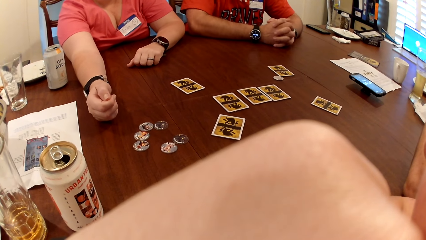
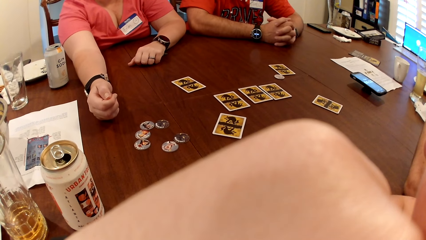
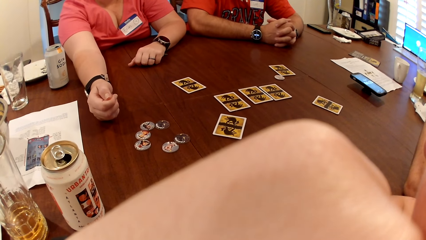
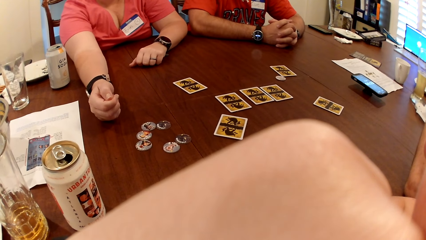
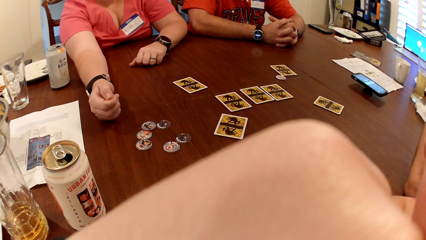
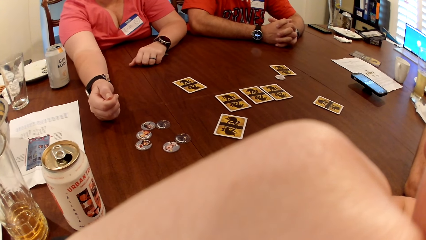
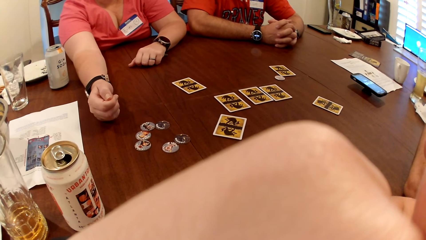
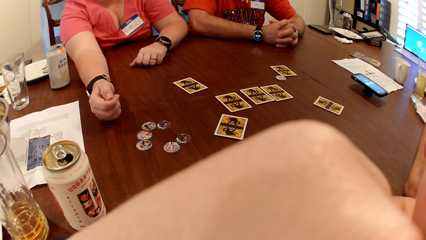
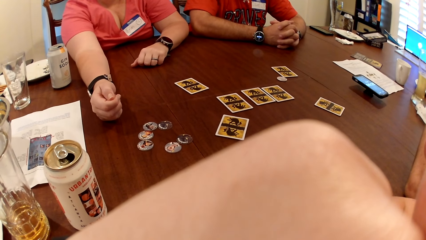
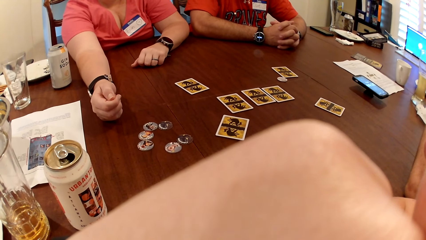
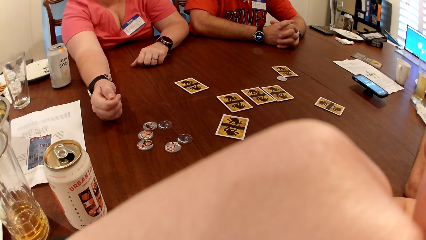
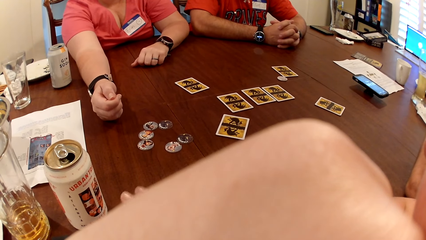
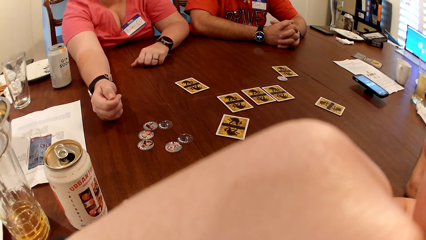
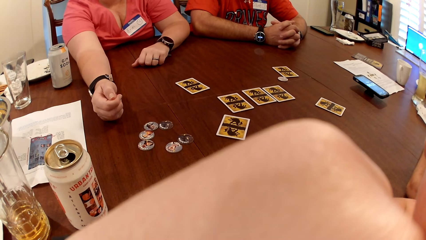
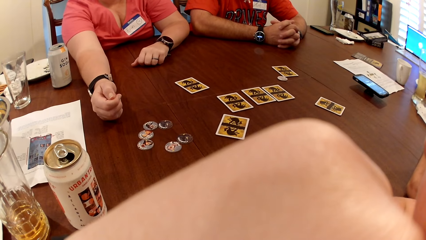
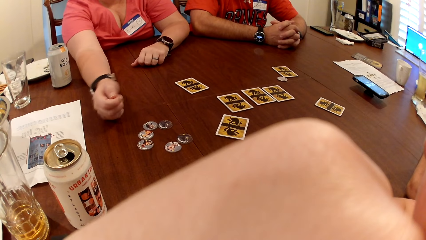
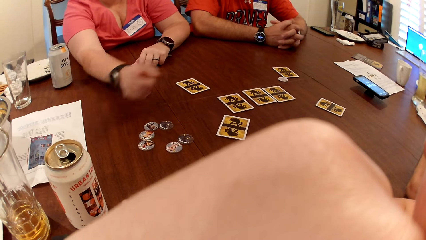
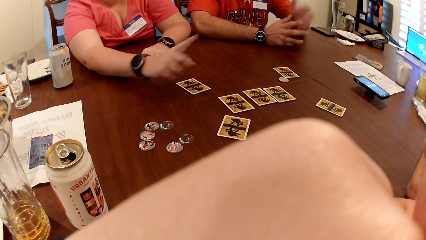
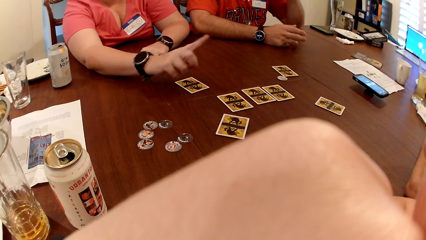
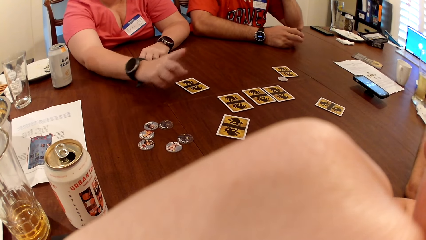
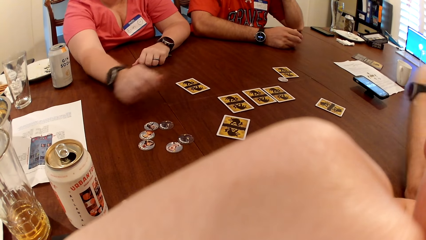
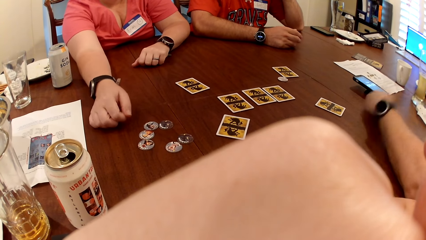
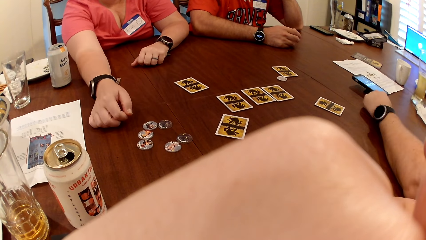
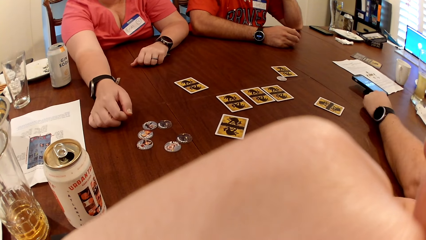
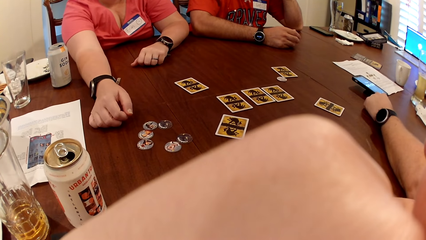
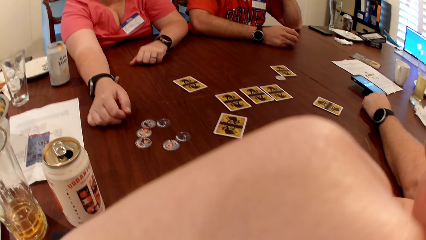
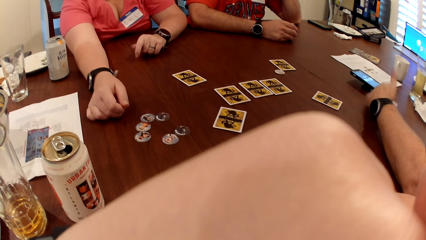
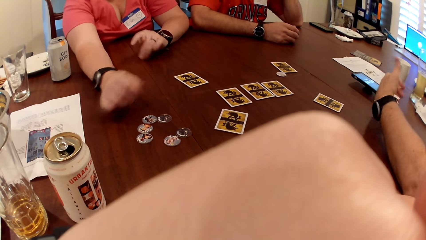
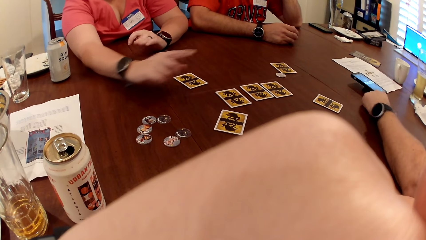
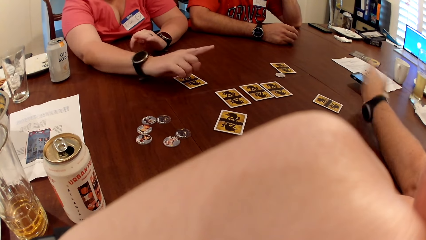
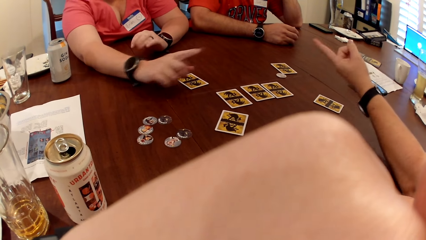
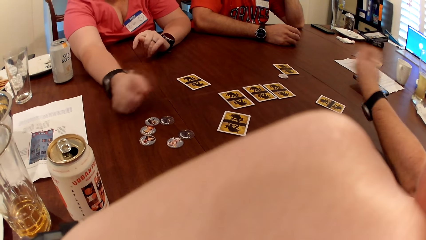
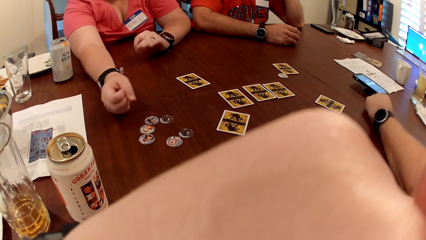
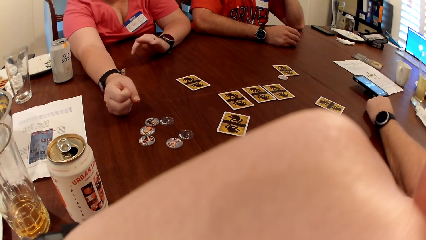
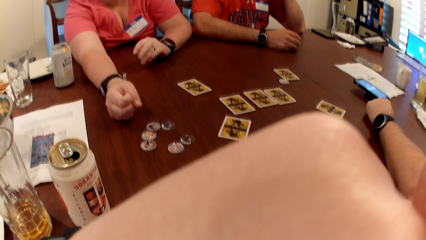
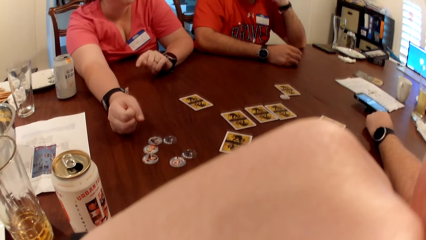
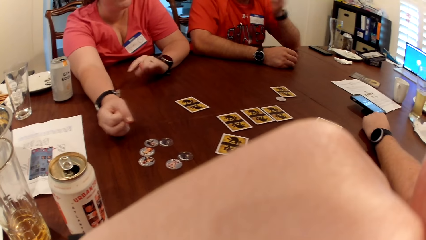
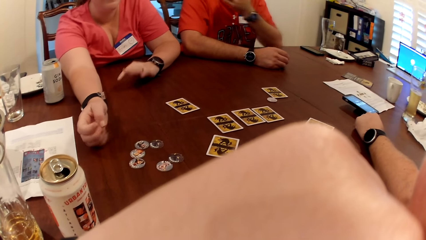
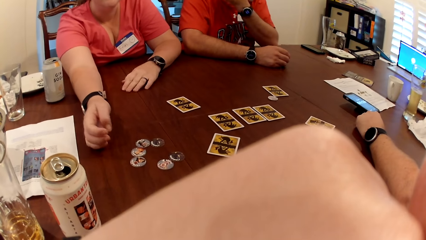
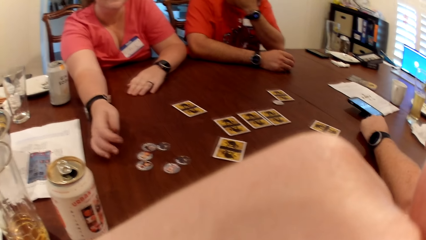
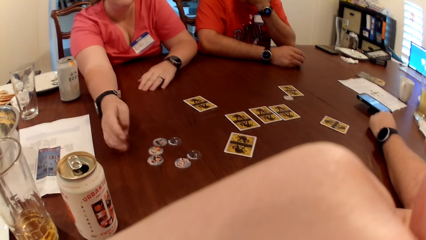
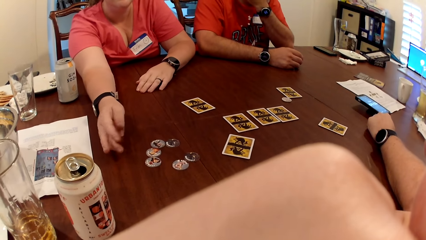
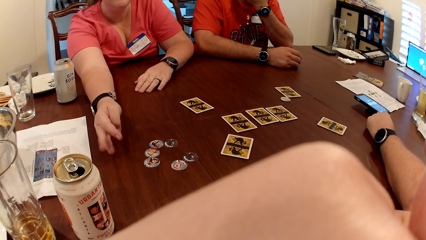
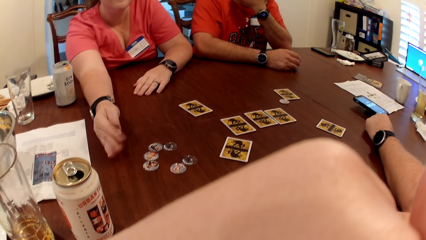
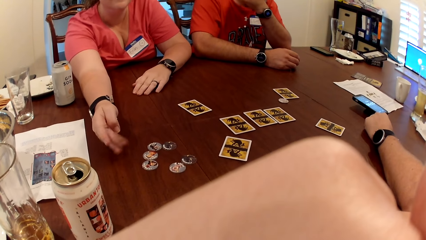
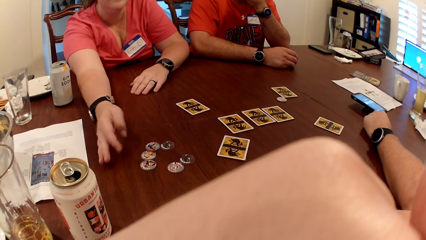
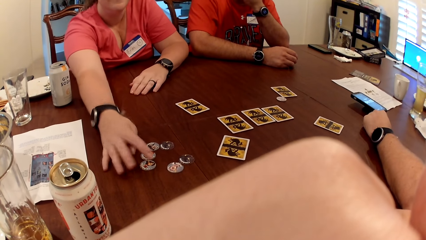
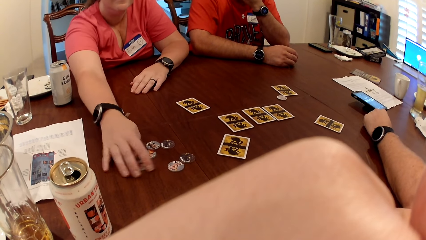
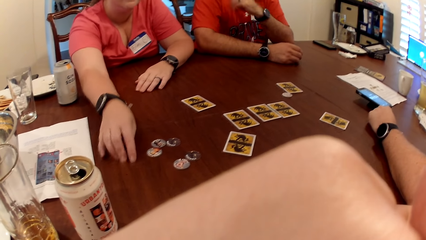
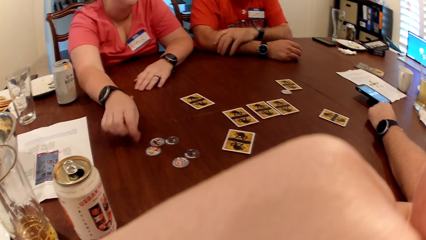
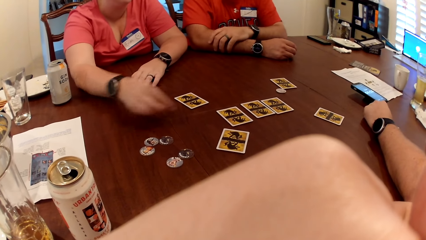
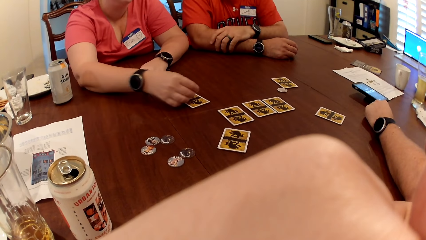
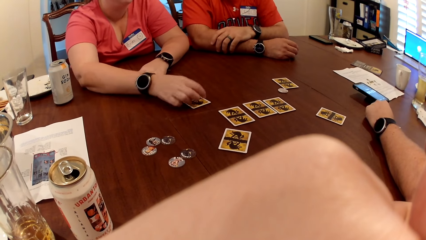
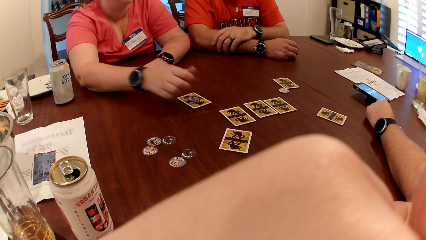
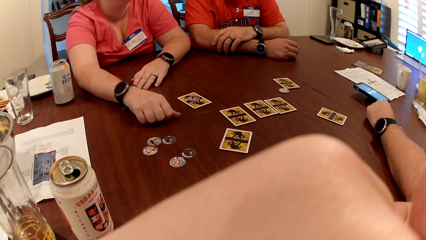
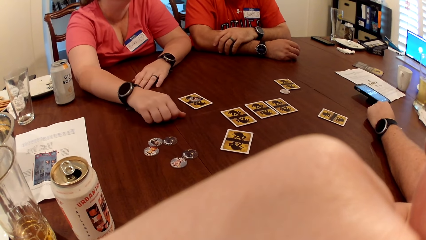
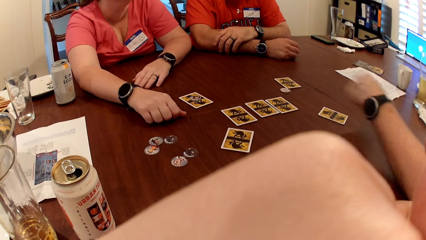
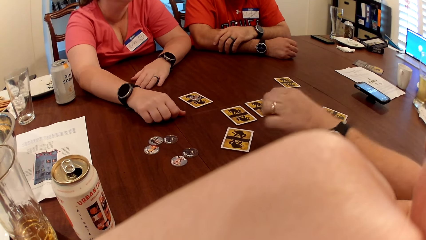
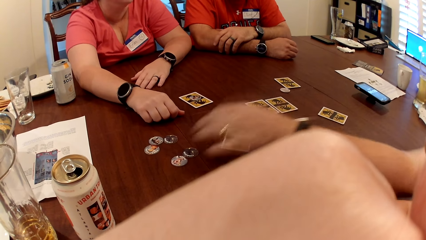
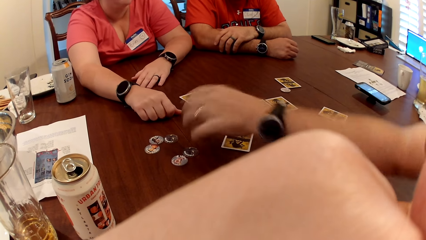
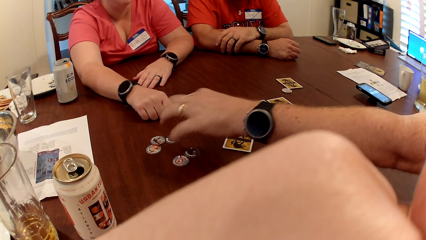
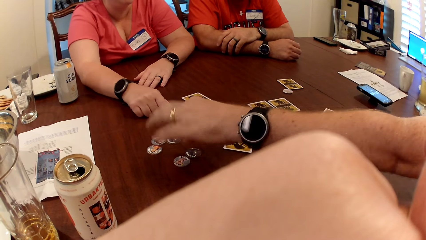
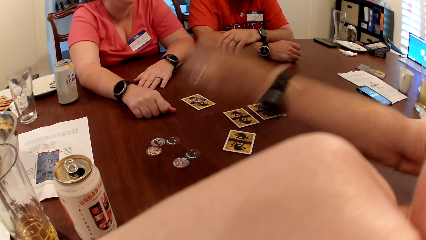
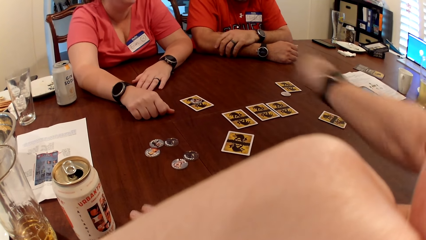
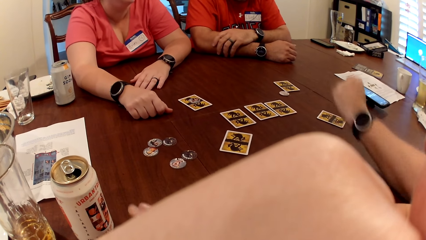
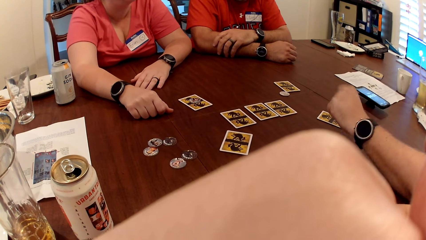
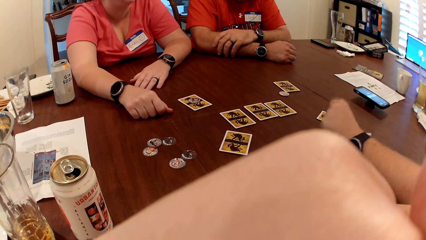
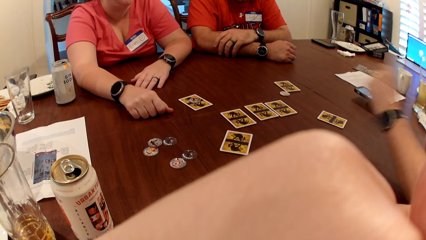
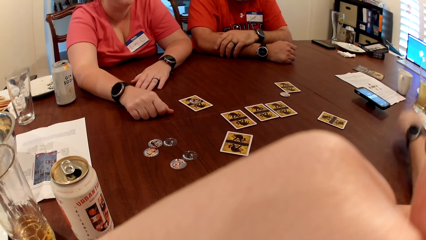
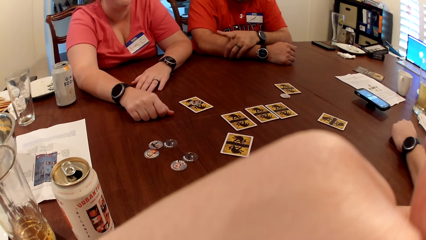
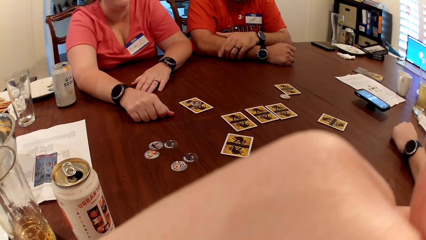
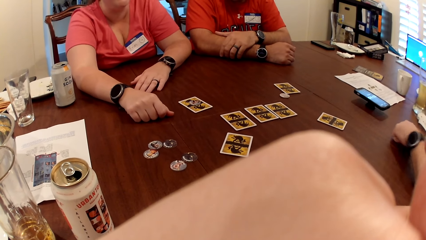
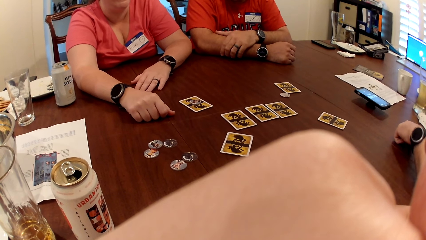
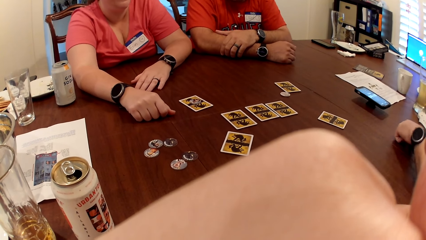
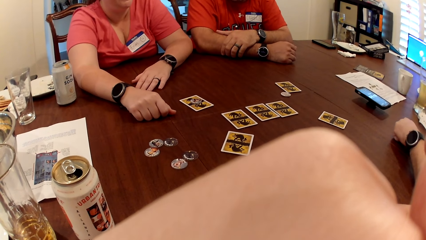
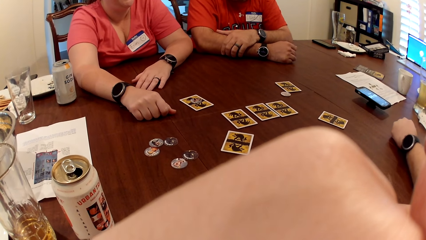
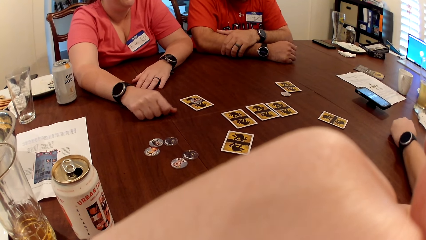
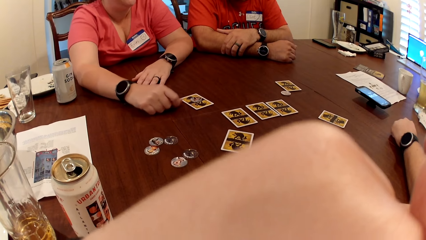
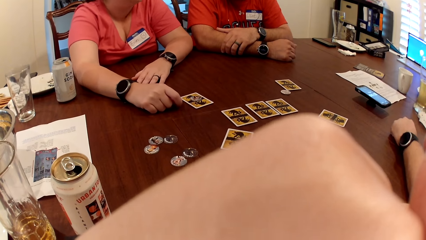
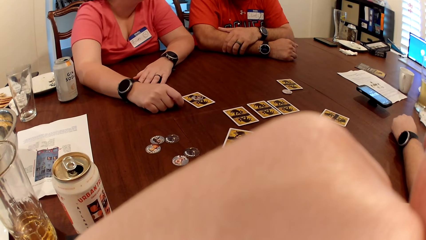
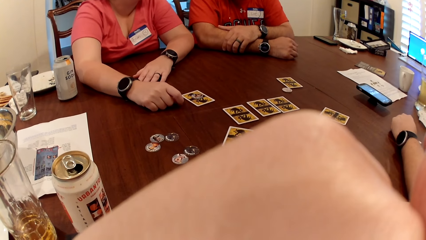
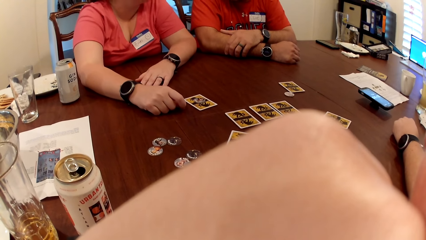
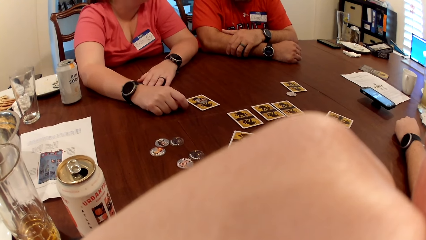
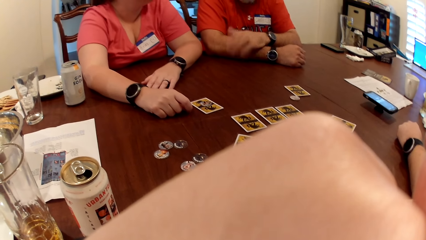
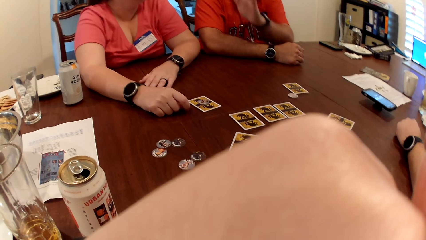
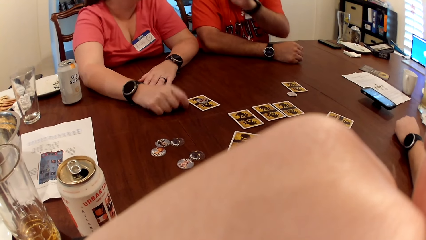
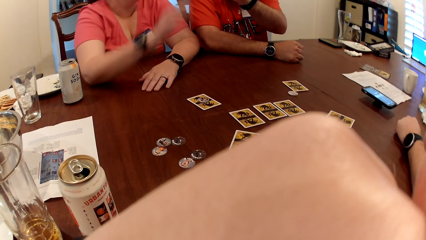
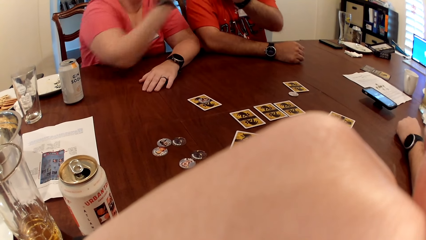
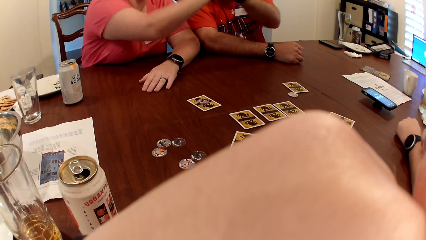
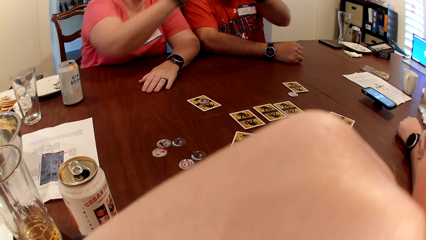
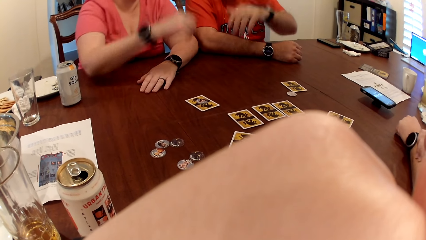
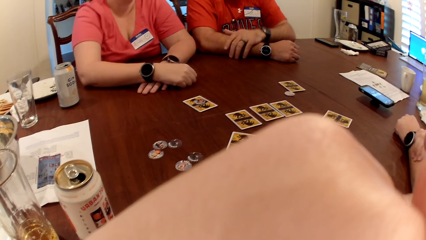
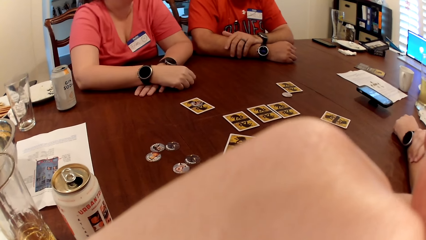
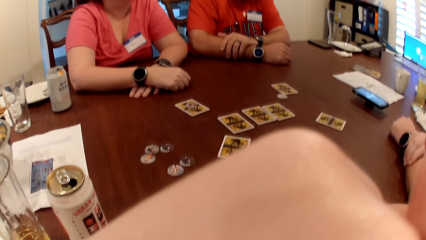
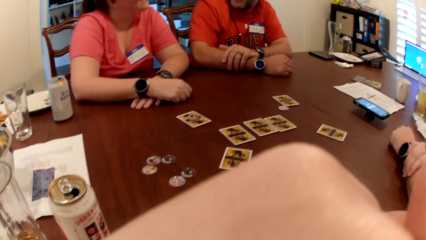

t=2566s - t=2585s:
The woman interacts with a man. The woman moves a chip on the card on the table with her right hand. The camera wearer interacts with the woman, another man and the first man.
